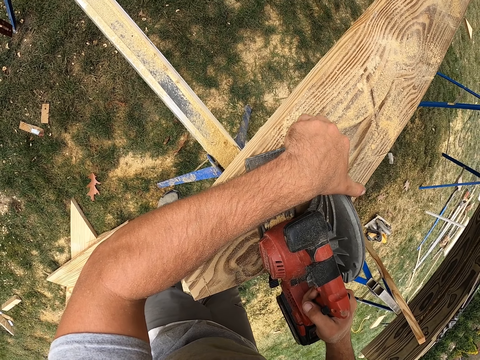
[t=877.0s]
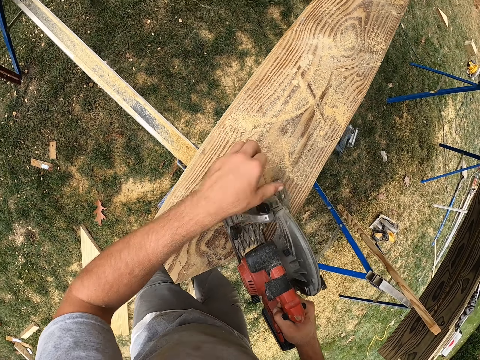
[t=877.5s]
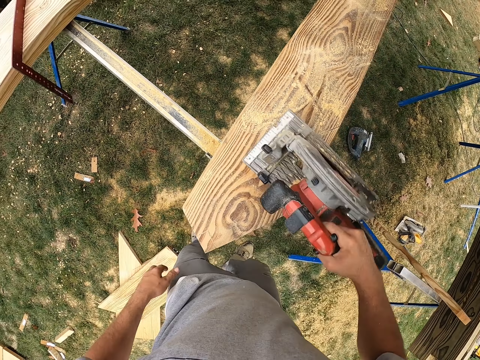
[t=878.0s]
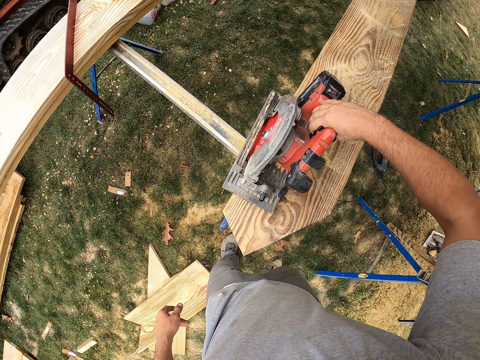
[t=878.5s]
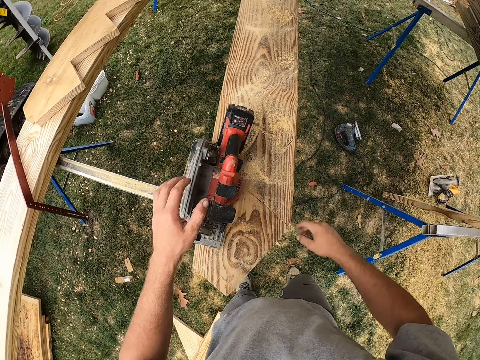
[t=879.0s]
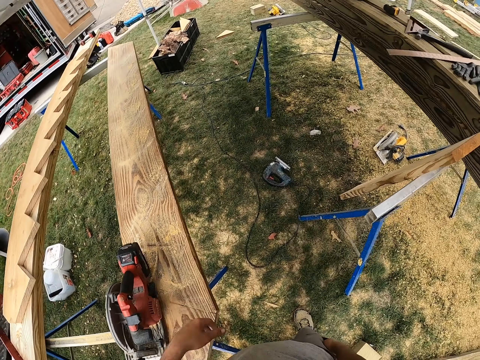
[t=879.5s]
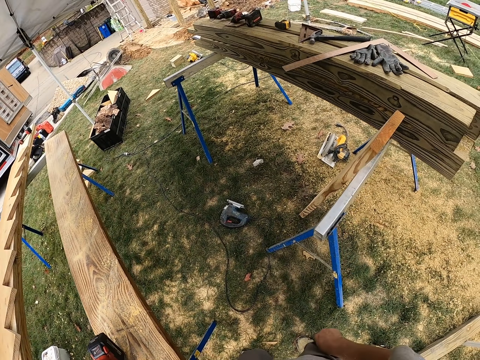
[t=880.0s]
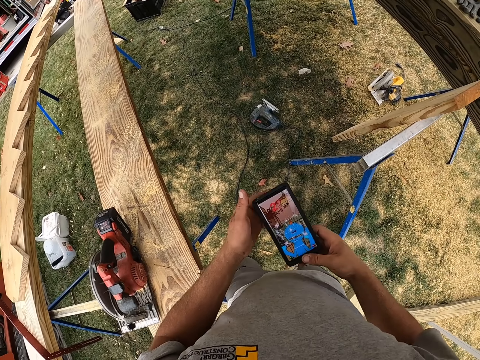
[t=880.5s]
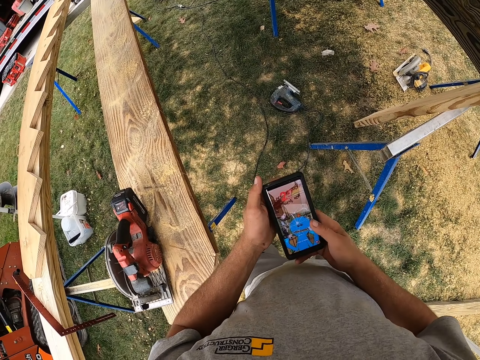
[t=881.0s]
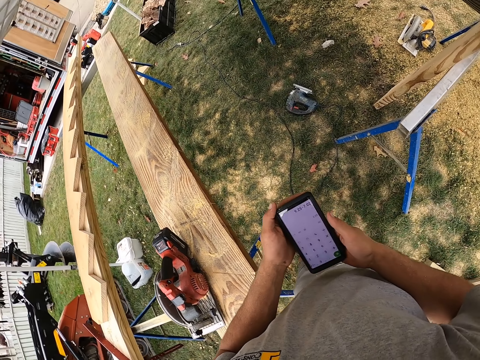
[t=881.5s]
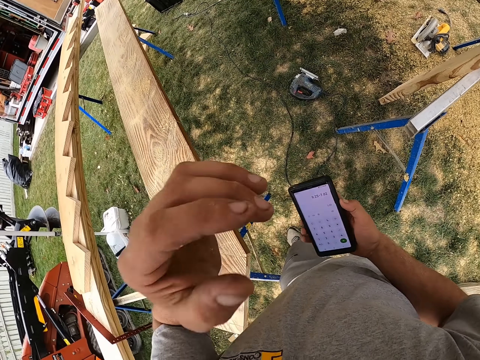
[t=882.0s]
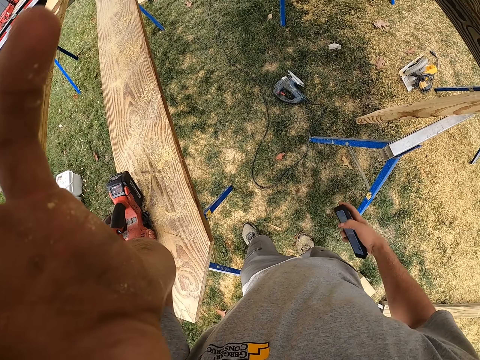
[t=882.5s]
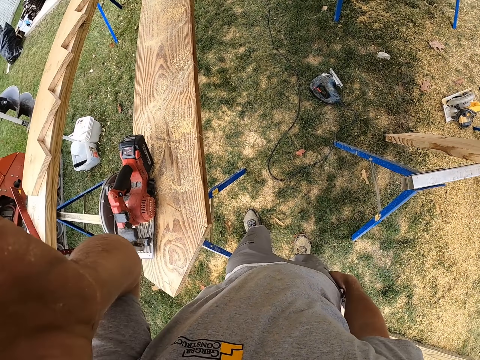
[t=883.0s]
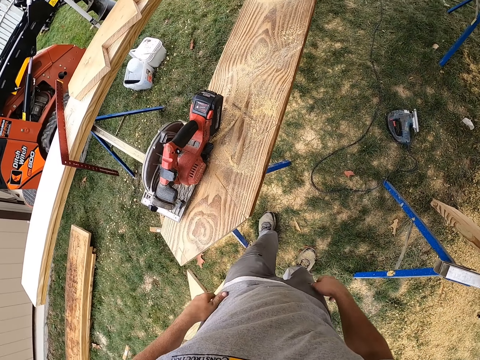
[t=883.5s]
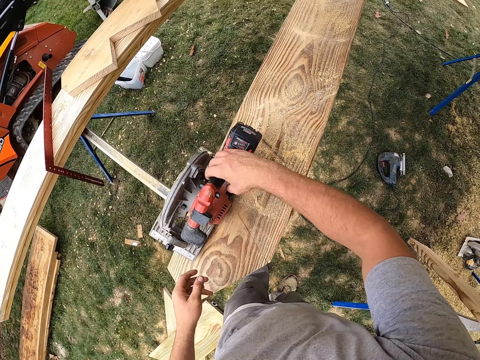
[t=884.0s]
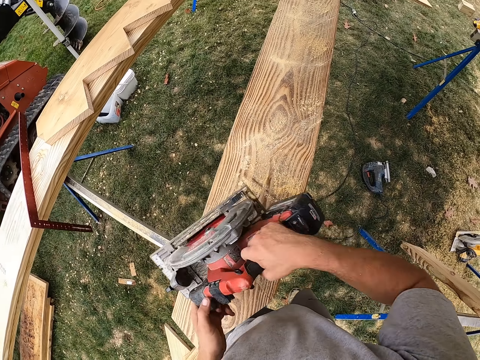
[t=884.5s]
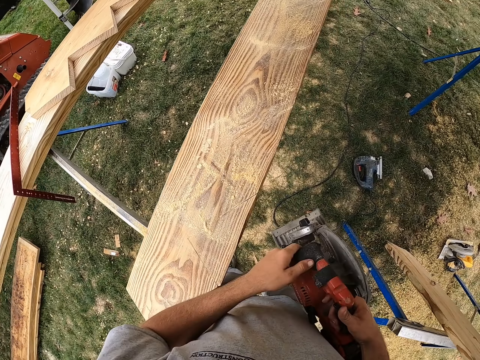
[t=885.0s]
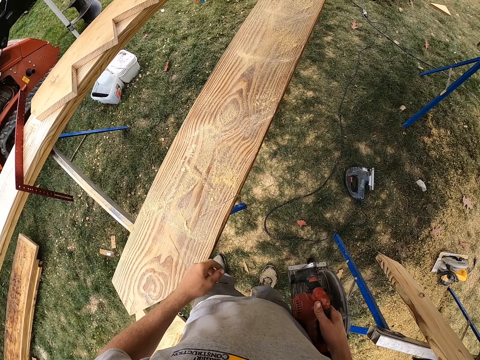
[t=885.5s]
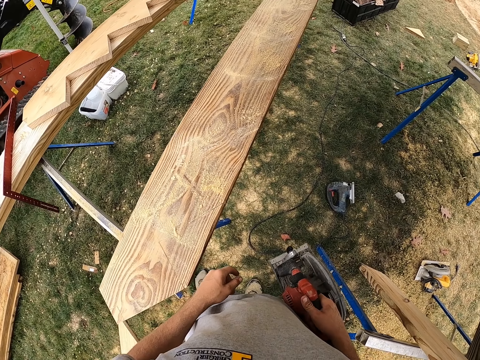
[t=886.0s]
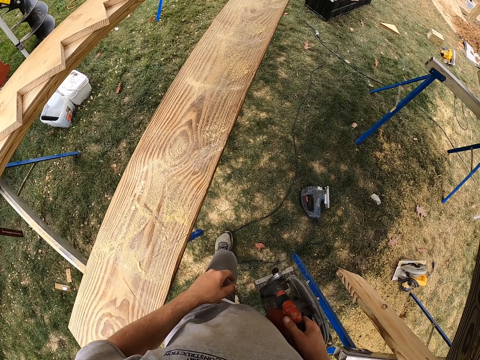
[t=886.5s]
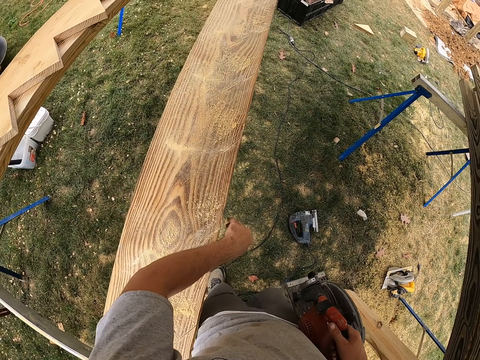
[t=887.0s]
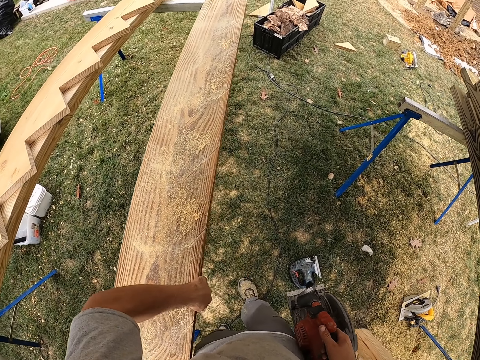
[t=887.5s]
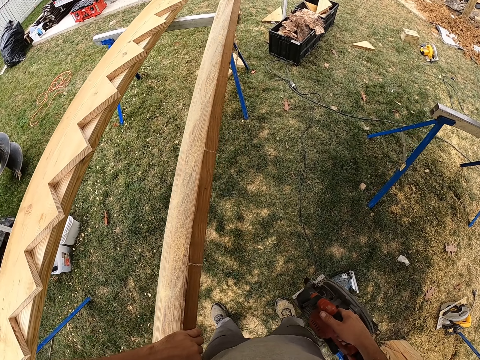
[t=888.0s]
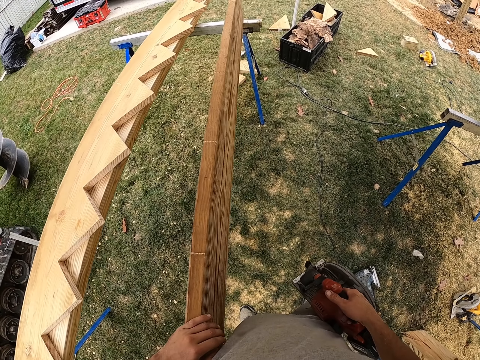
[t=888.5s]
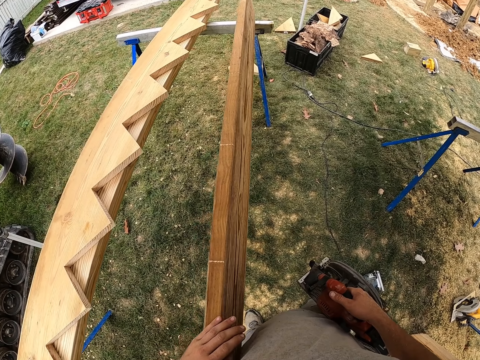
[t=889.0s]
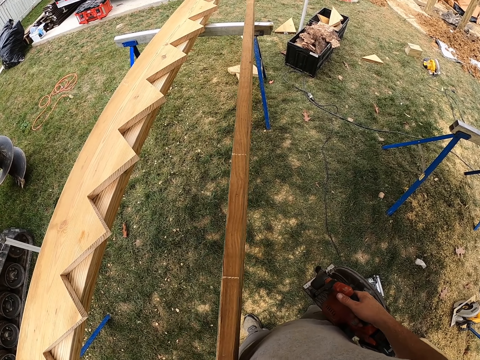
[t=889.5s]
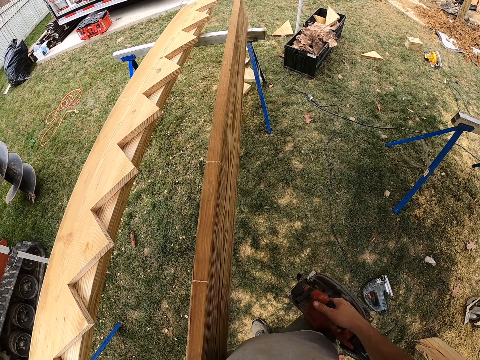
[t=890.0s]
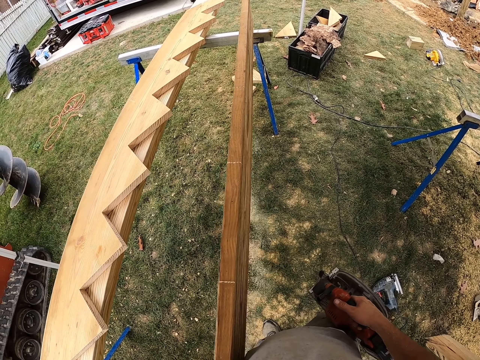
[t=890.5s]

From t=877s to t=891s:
The camera wearer removes a cordless circular saw from the timber. They place the cordless circular saw on the timber. They look around the open place. They pick a phone from the pocket. They hold the phone with both hands. They swipe the phone. They operate the phone. They adjust the camera. They drop the phone in the pocket. They touch the circular saw with the left hand. They lift the cordless circular saw from the timber. They walk near the wood. They stare at the timber. They move forward. They lift the wood. They turn the timber.

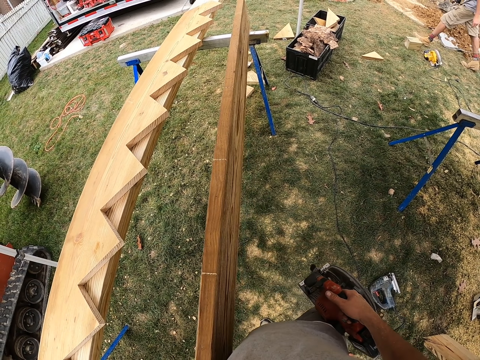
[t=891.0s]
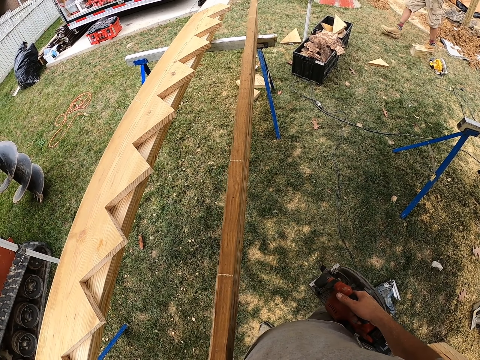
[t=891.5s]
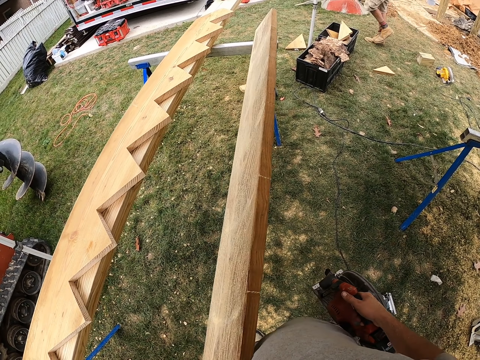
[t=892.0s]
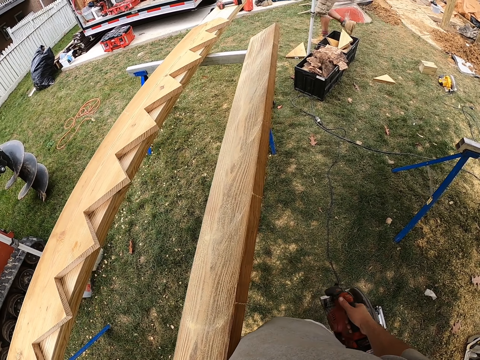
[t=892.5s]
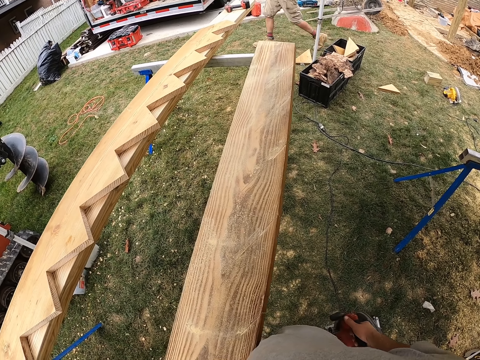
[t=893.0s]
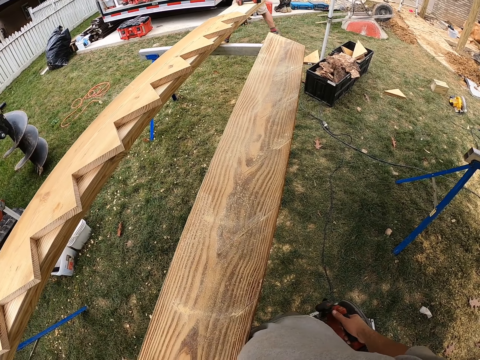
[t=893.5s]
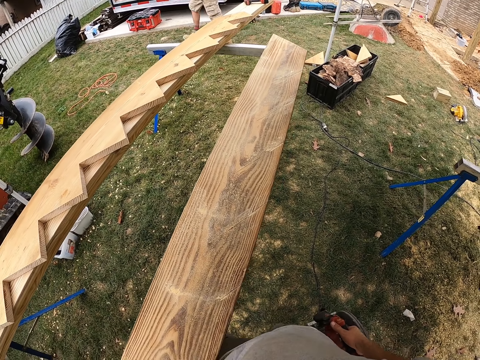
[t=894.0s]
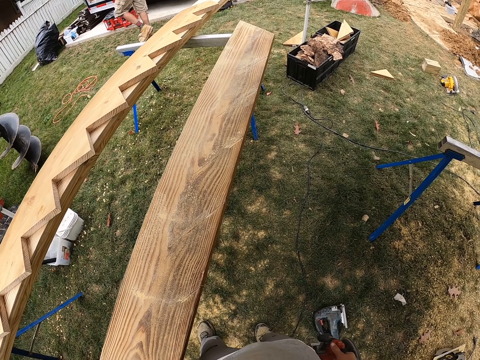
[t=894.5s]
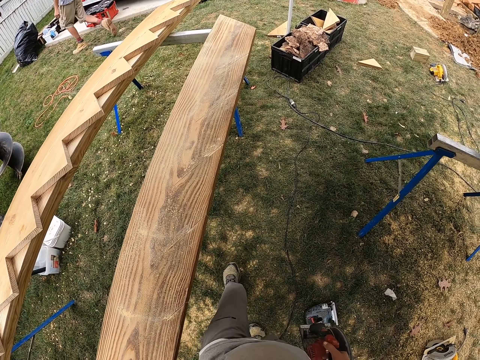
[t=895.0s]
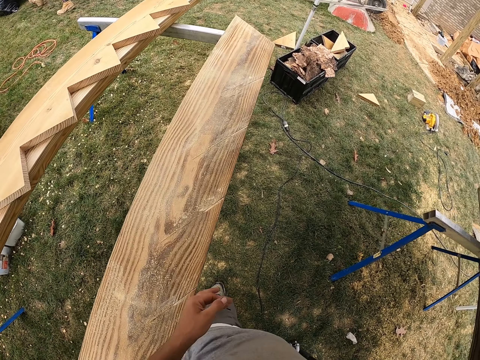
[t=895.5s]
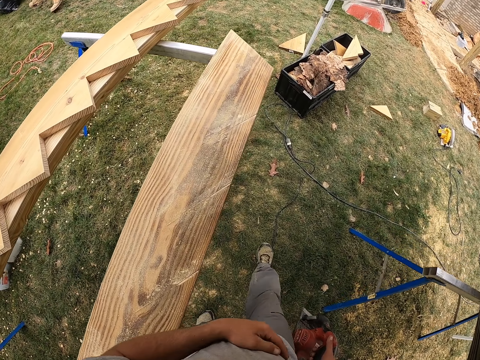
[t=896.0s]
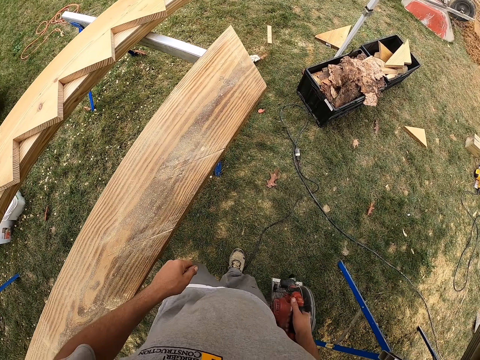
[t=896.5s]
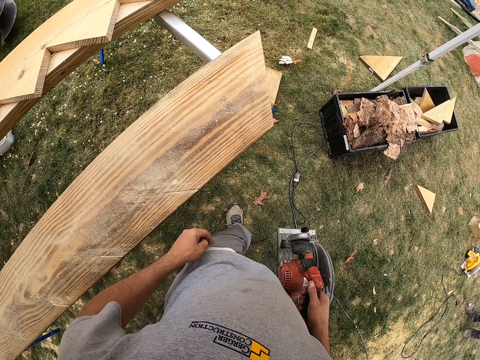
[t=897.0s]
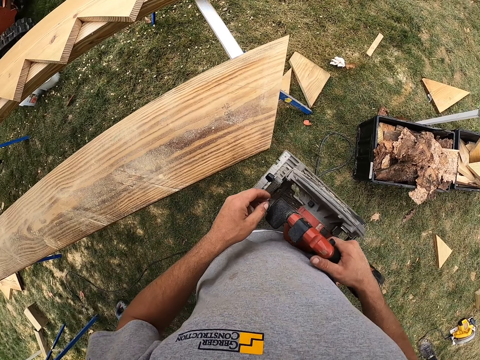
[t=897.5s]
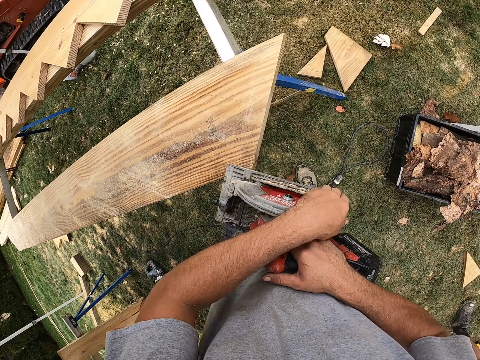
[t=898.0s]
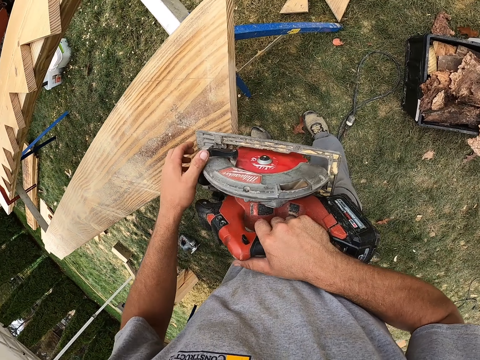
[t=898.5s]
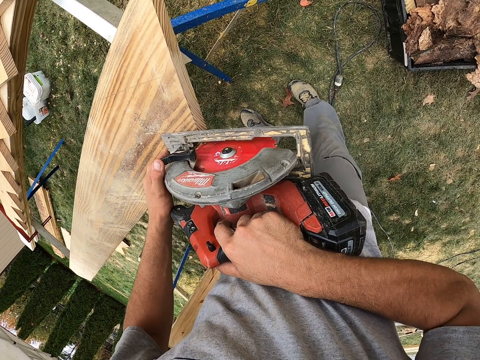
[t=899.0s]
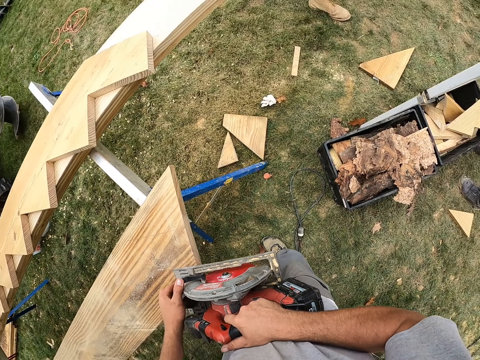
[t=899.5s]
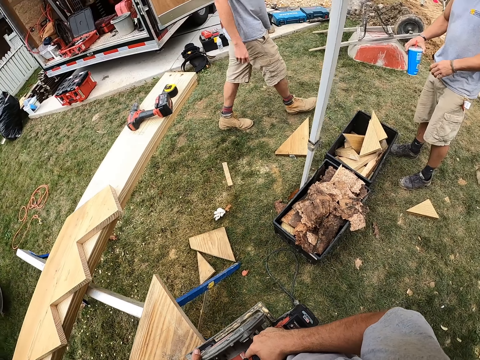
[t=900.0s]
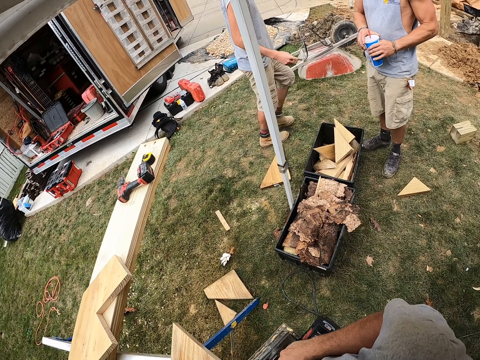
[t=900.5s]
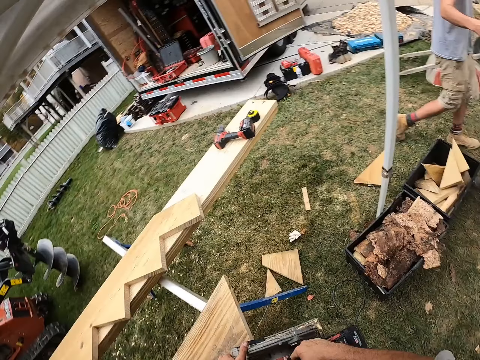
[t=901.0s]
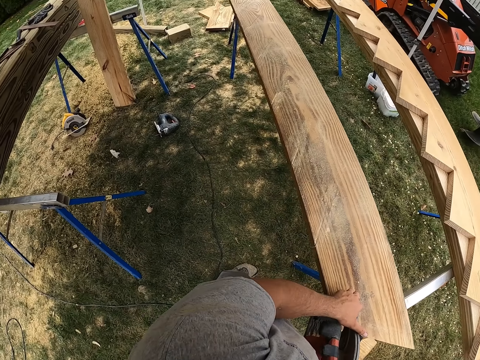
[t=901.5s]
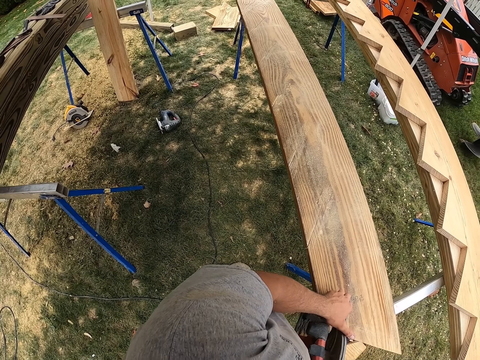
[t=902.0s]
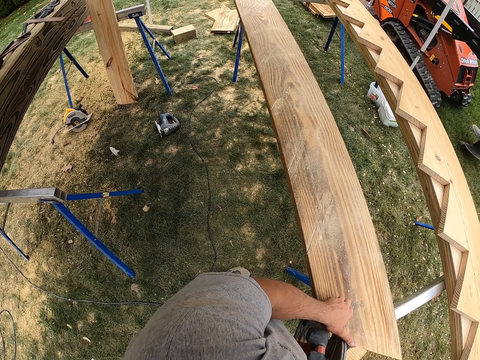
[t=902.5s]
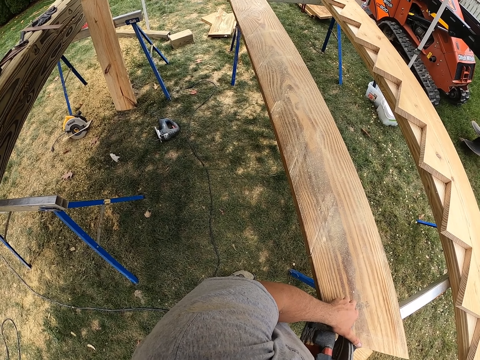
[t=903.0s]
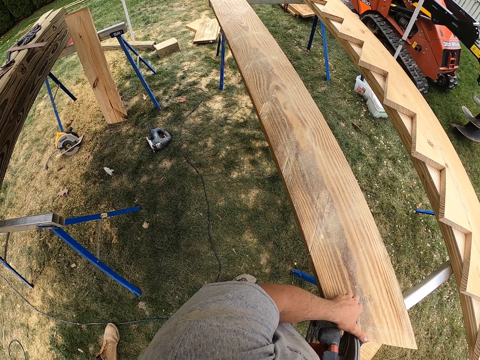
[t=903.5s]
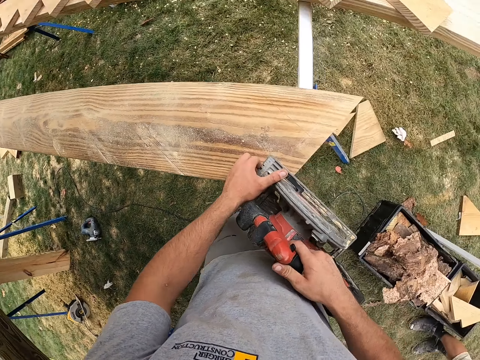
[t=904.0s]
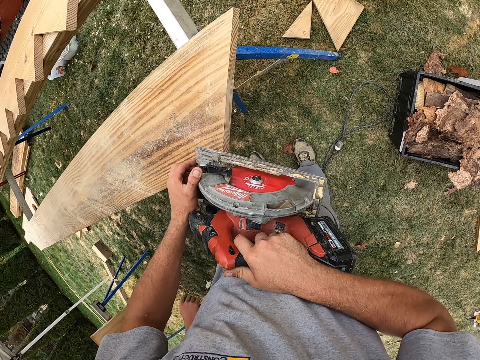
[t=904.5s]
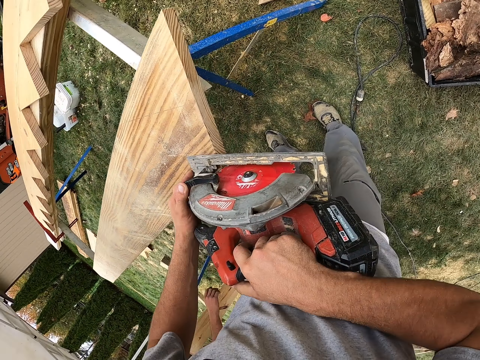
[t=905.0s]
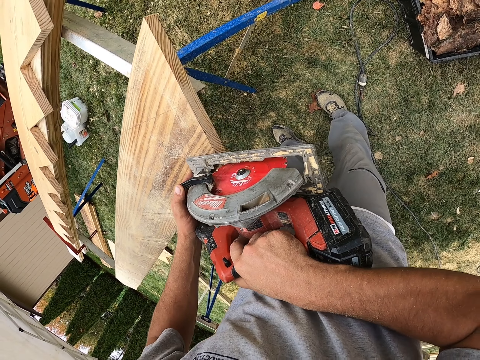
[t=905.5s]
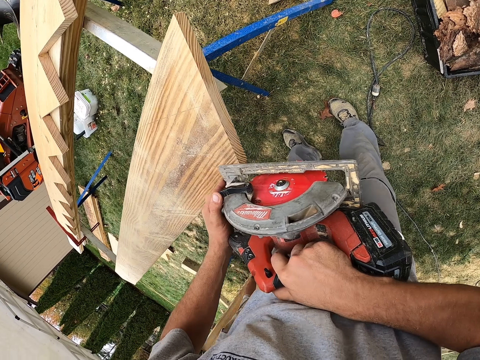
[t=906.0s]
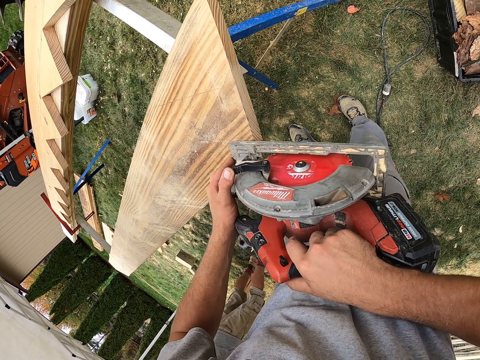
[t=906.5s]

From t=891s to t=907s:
The camera wearer adjusts the timber on a stand. A man walks to the left. The camera wearer lowers the wood. They turn the timber. They walk near the wood. They move forward. They adjust the cordless circular saw blade lever. They hold a blade guard lever. They fit the cordless circular saw on the timber. They look around. The man walks past another man. The other man holds a mug with both hands. The camera wearer turns to the timber. They cut the wood with the circular saw. They adjust the cordless circular saw on the timber.
